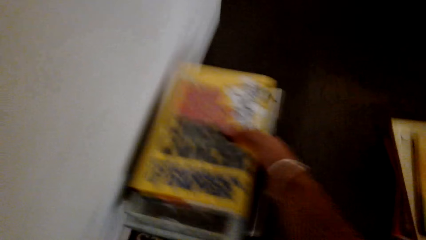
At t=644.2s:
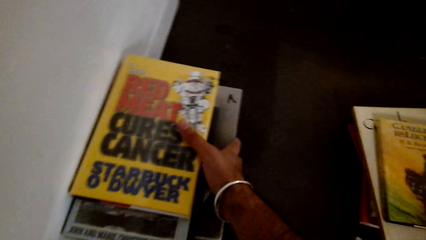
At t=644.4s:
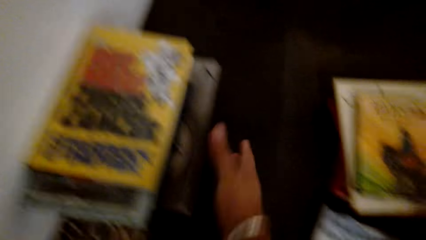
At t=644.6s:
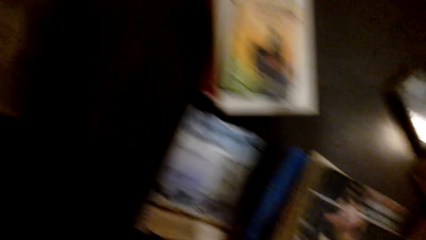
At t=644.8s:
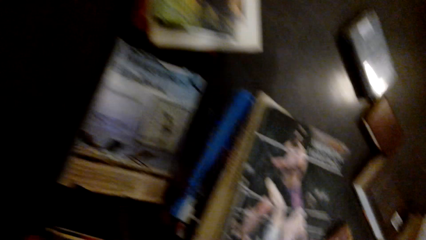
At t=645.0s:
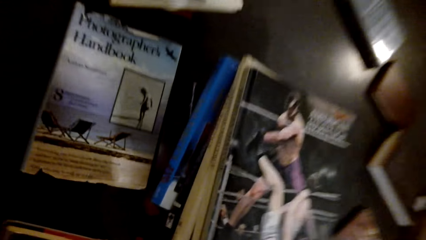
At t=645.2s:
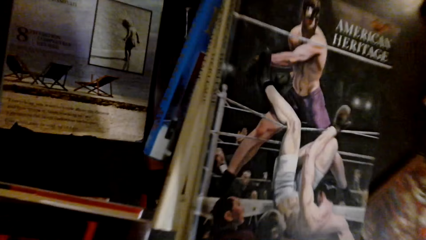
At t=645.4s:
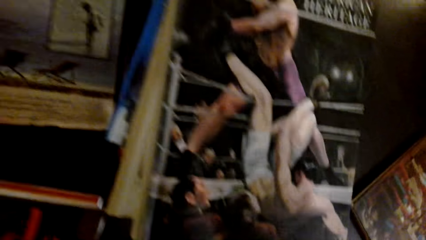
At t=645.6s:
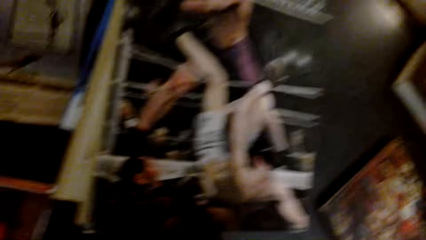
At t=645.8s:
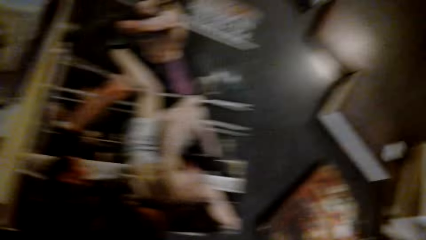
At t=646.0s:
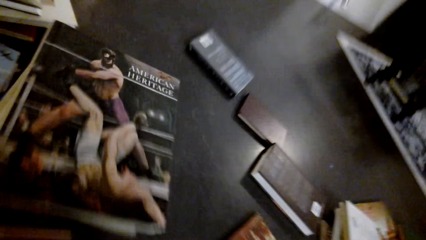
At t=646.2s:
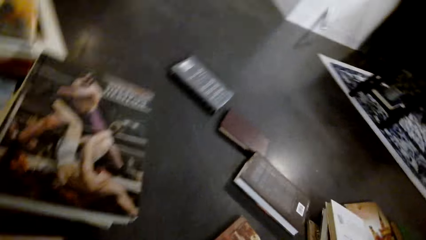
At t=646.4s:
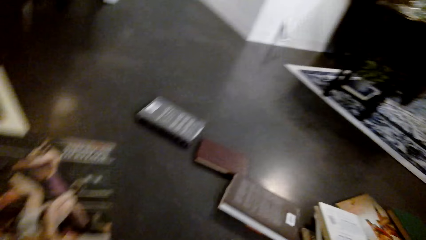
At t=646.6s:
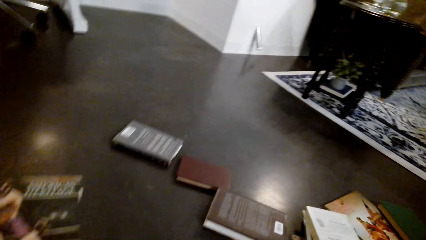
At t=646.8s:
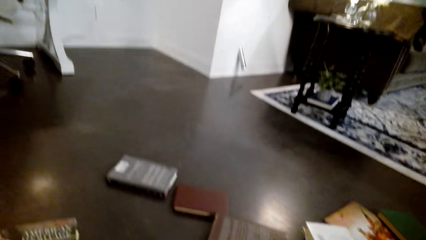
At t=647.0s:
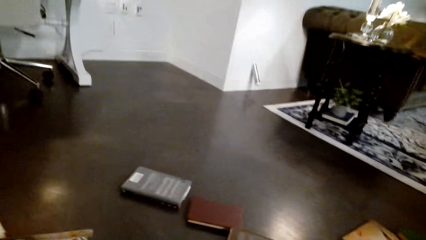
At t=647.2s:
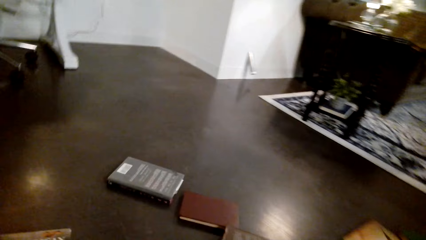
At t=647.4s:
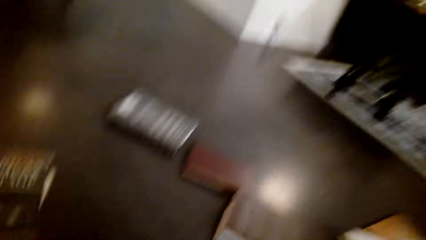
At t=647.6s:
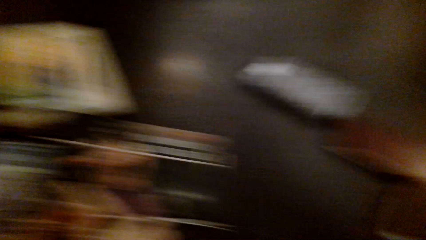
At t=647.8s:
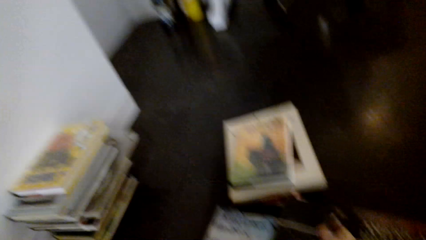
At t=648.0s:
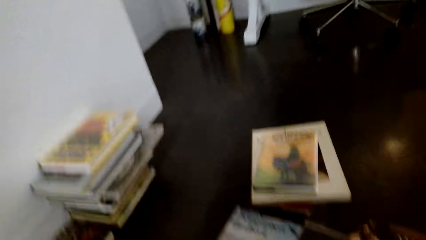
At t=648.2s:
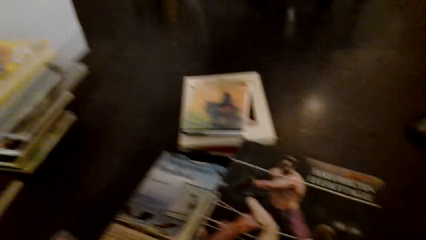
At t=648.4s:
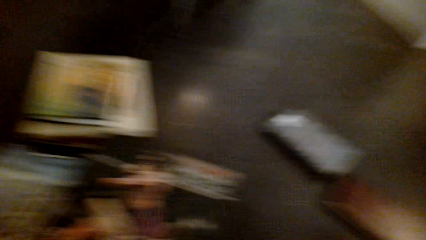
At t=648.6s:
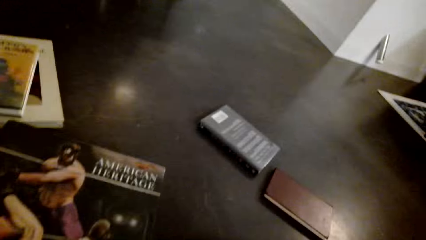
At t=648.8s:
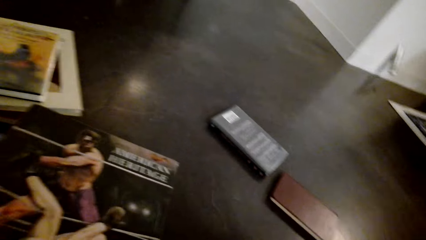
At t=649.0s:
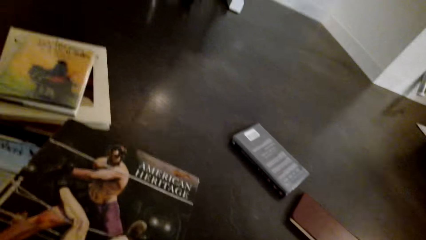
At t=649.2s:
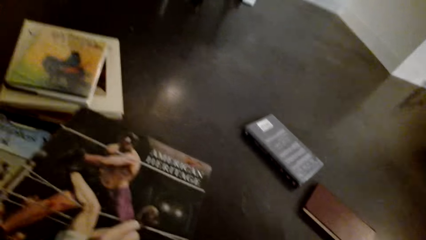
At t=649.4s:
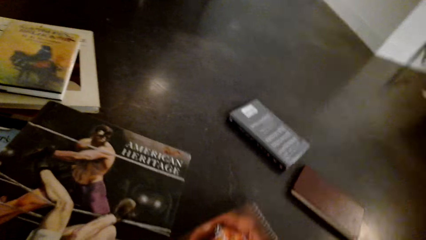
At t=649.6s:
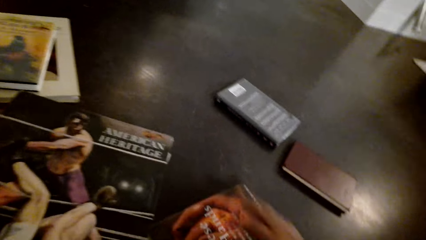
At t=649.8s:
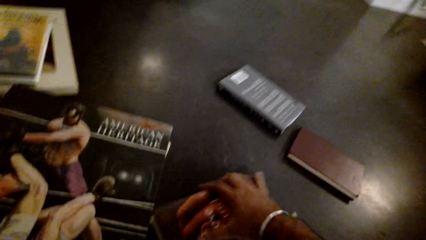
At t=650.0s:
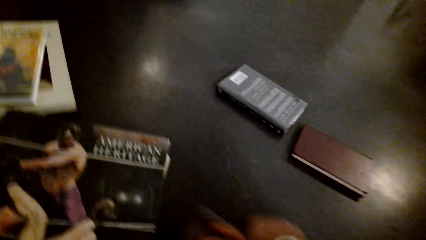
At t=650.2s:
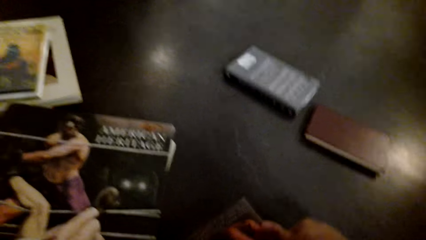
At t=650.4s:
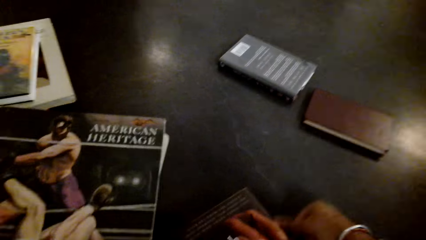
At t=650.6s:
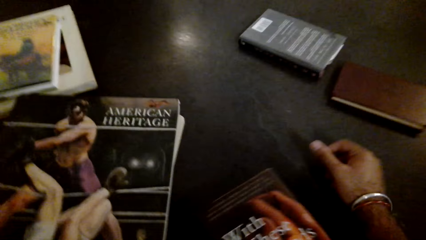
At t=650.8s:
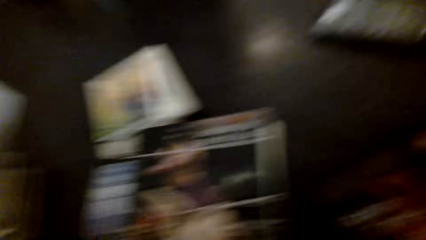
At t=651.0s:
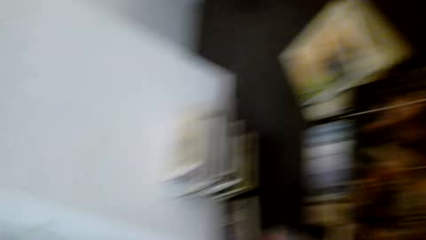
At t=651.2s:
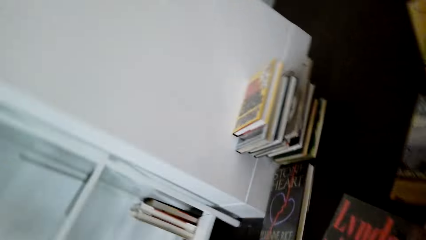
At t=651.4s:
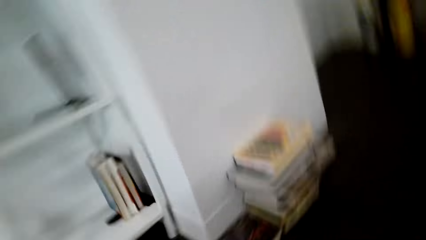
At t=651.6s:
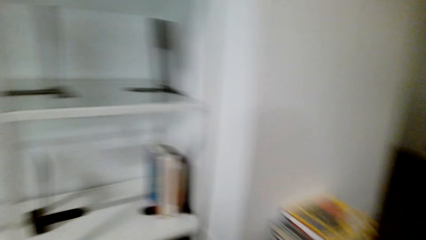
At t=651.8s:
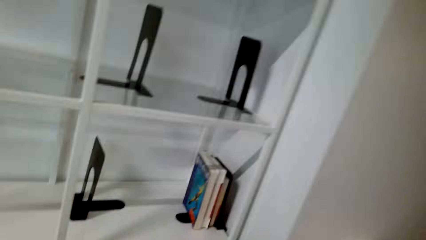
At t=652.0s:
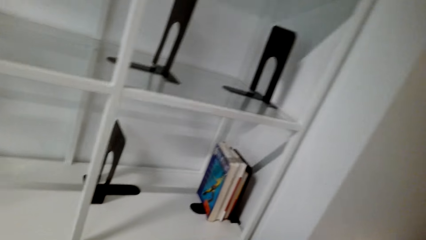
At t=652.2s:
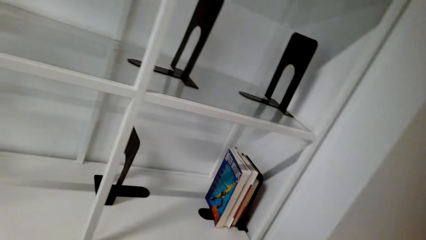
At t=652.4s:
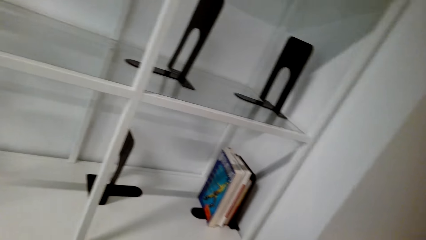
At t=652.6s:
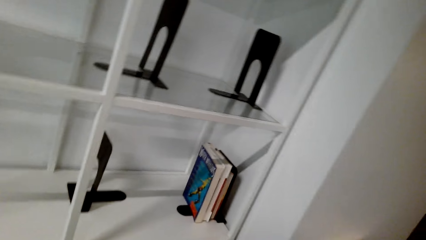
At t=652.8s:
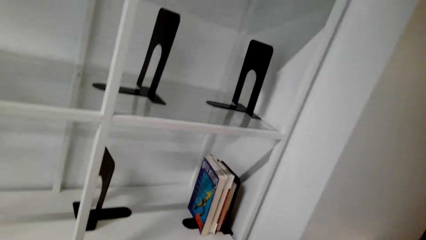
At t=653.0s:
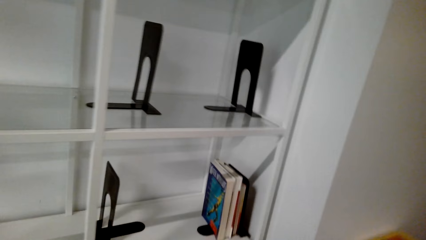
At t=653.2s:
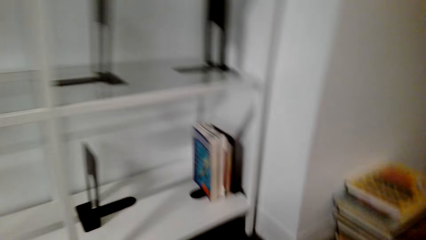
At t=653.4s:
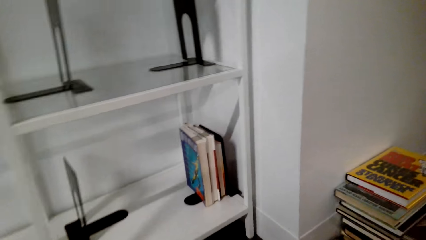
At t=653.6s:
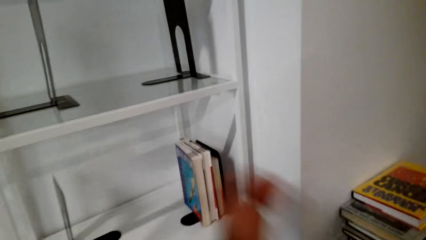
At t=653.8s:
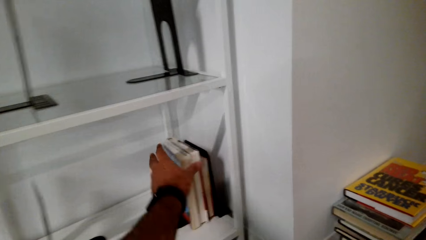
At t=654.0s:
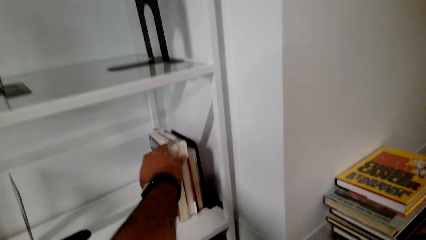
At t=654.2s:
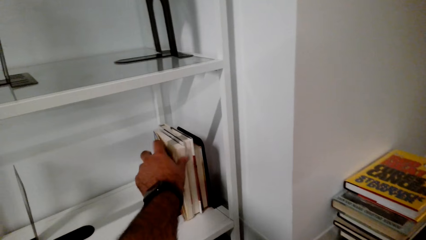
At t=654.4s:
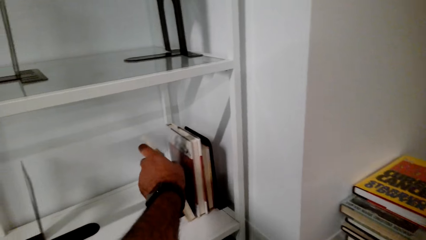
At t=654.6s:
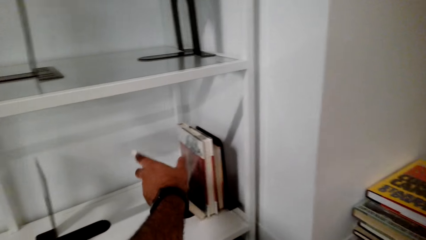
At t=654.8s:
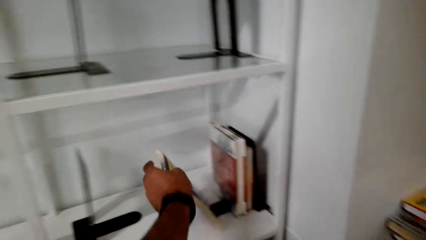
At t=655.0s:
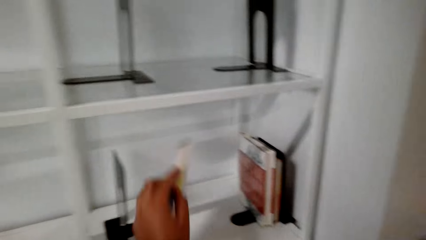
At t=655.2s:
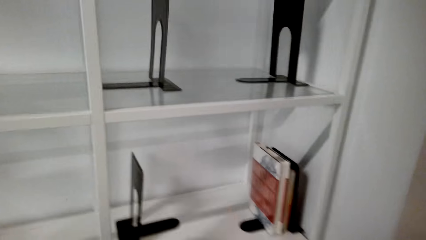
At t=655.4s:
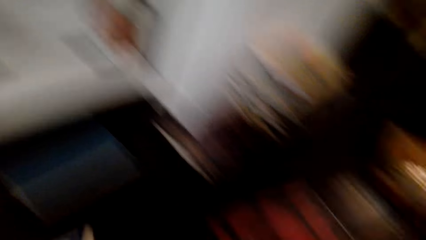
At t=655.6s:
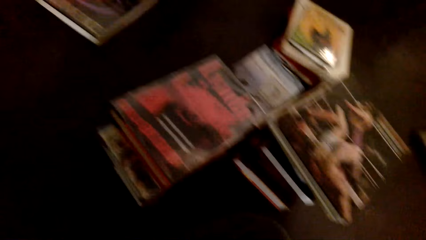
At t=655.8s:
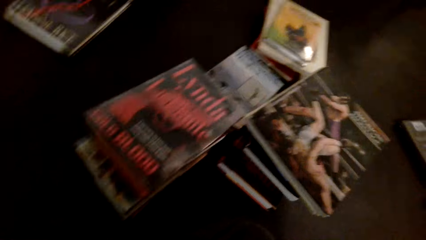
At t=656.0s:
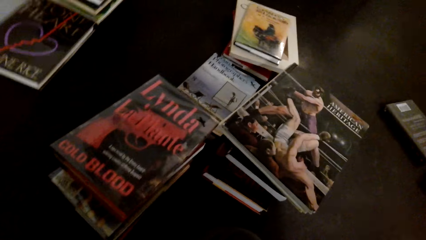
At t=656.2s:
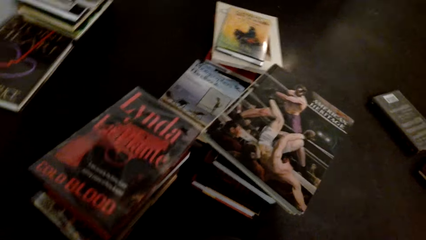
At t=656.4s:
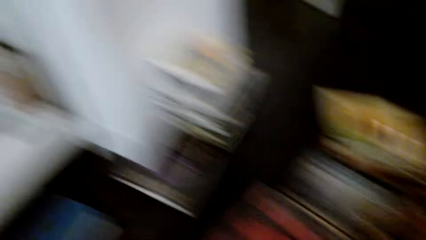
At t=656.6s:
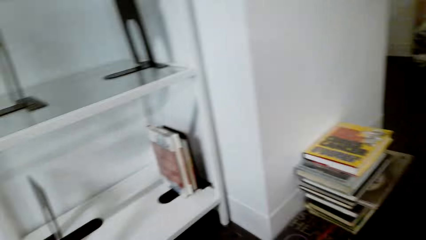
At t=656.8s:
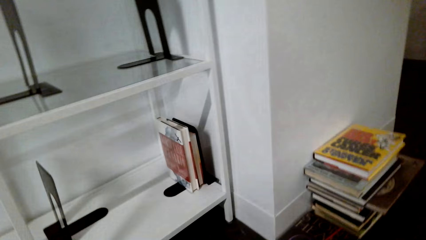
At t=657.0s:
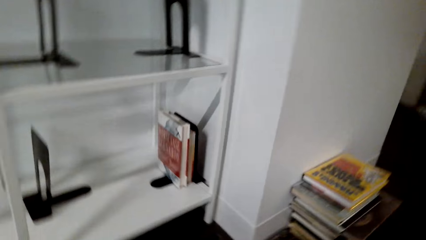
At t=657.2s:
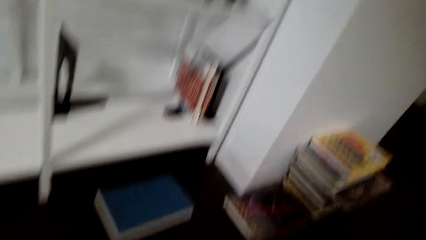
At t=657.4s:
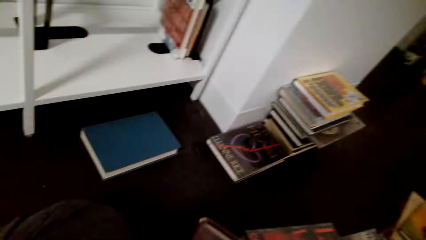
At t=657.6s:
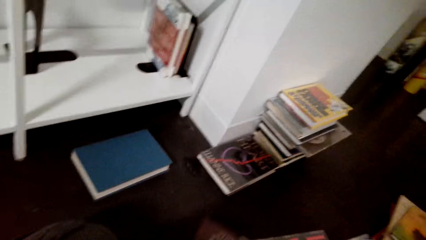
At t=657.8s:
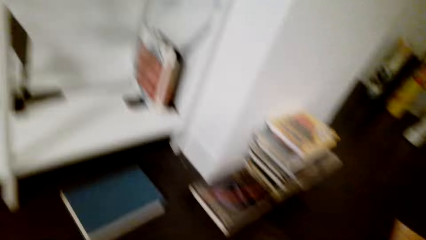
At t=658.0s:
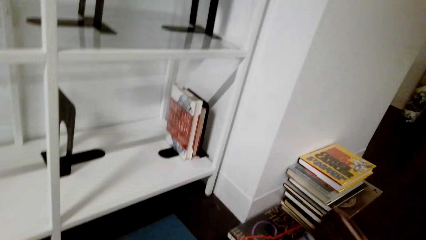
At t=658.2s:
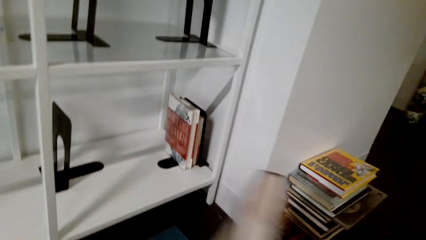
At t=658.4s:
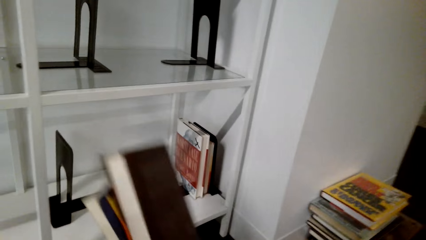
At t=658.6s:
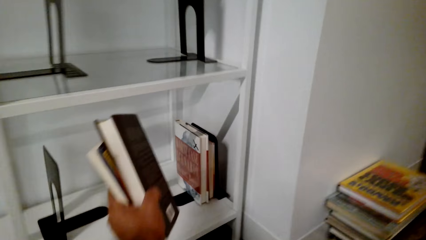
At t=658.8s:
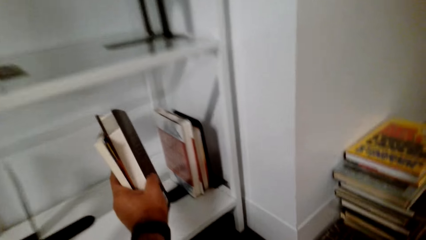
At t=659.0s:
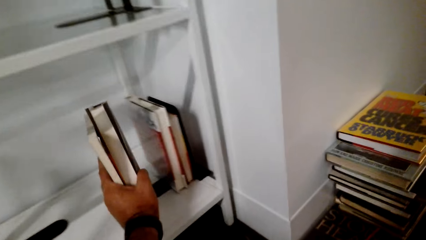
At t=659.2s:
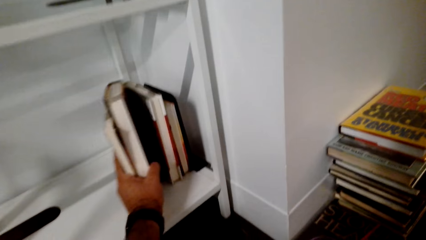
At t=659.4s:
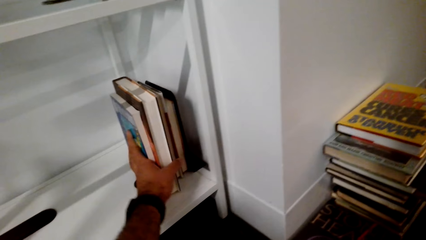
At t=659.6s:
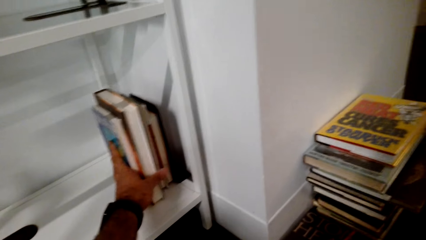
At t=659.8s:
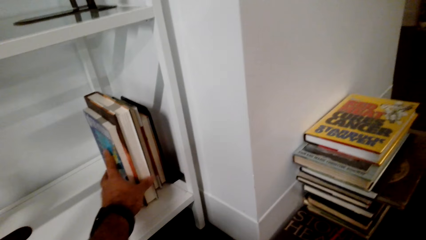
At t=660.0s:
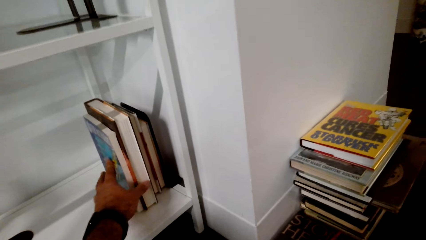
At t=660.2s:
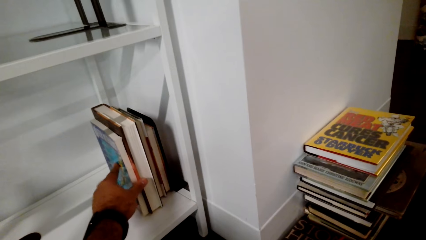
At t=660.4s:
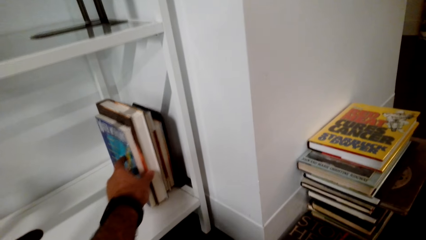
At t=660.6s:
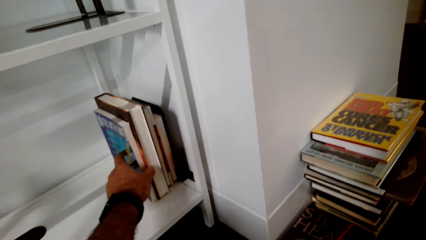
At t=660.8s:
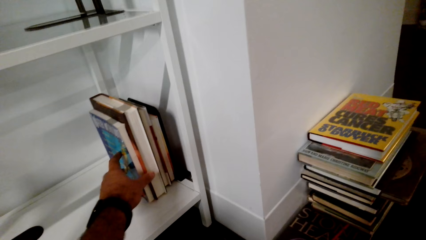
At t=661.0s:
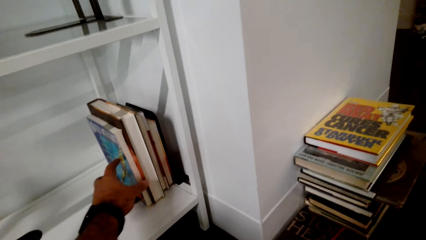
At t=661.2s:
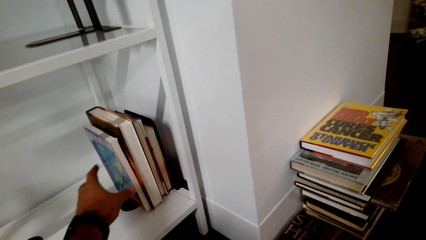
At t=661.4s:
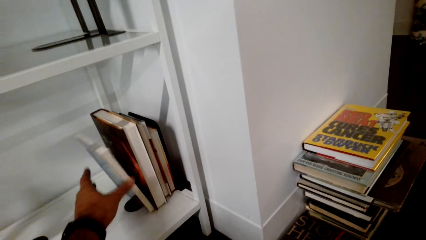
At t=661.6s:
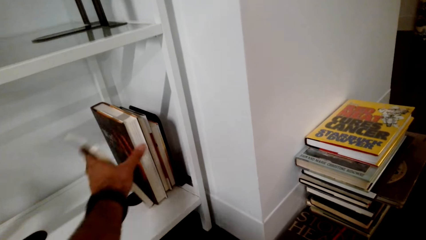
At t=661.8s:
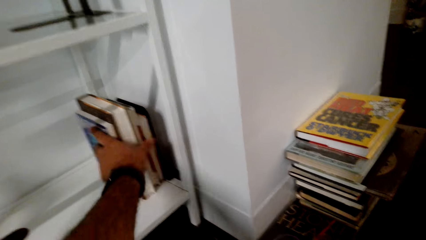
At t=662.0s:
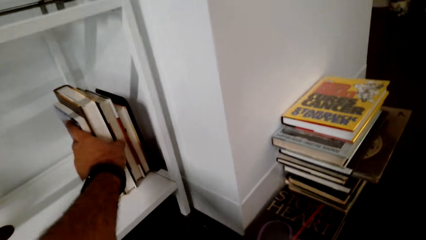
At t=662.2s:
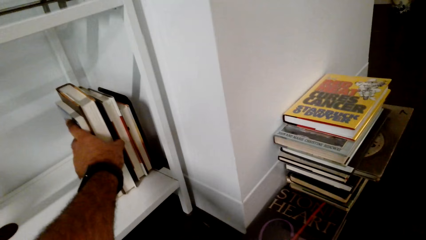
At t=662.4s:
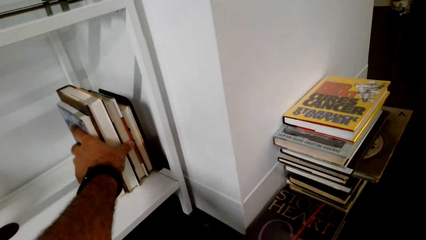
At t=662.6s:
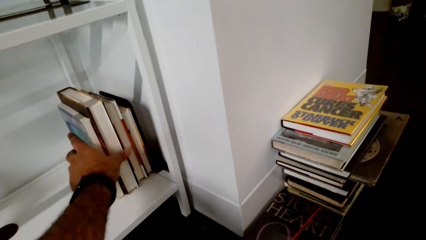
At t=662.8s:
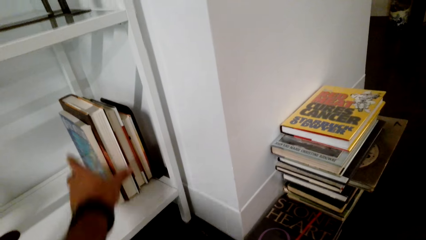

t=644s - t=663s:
The camera wearer arranges the books on the shelf. They pick the books from the shelf. They arrange the books in the shelf.
